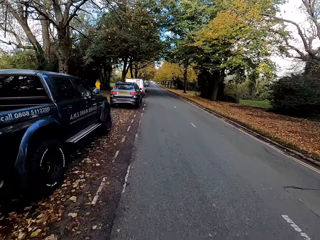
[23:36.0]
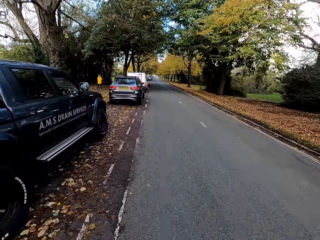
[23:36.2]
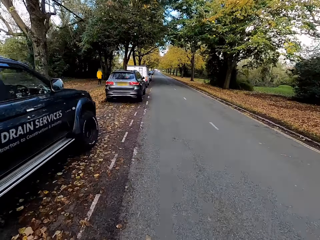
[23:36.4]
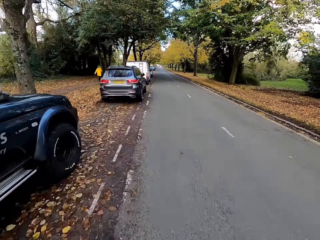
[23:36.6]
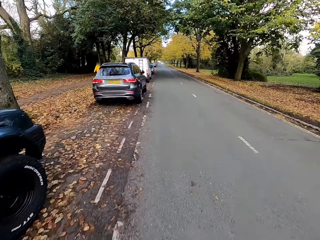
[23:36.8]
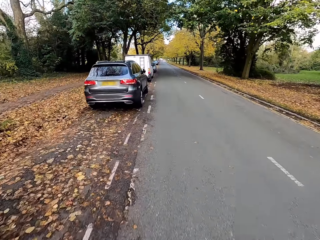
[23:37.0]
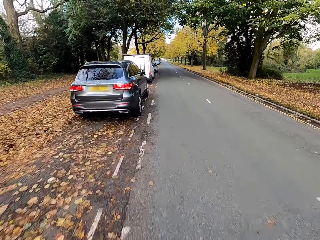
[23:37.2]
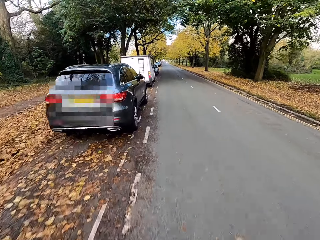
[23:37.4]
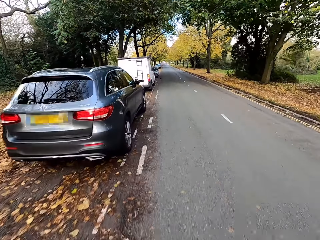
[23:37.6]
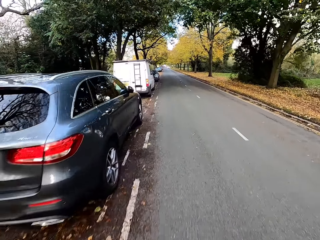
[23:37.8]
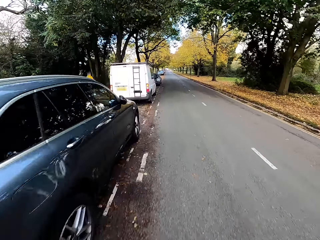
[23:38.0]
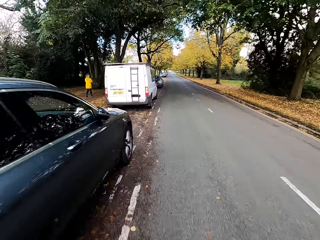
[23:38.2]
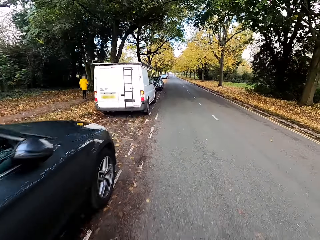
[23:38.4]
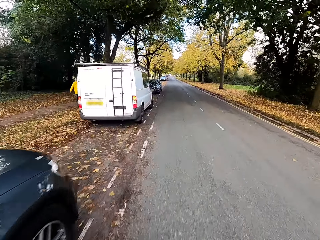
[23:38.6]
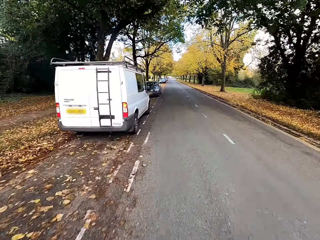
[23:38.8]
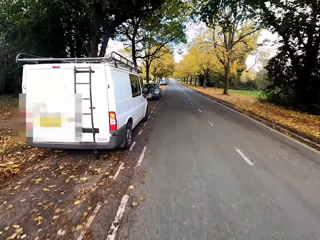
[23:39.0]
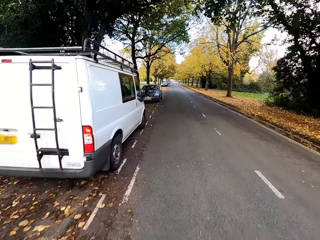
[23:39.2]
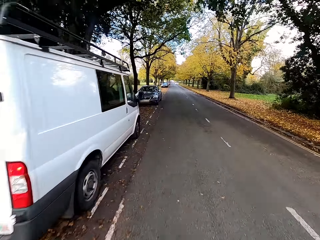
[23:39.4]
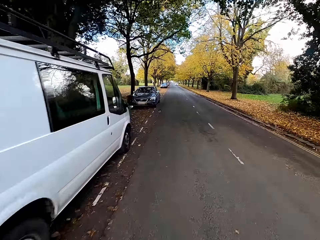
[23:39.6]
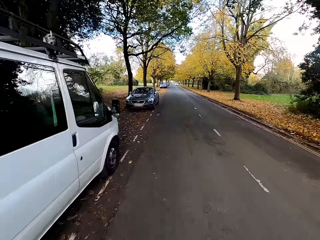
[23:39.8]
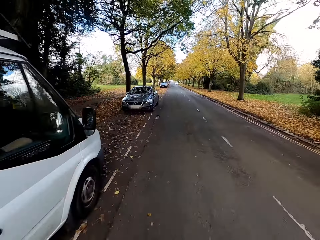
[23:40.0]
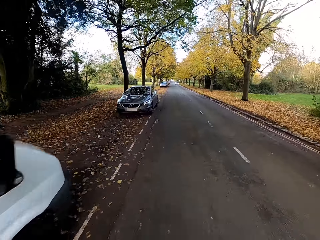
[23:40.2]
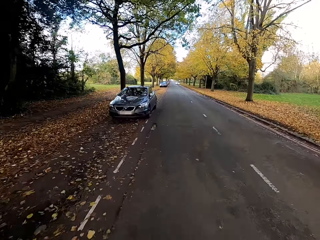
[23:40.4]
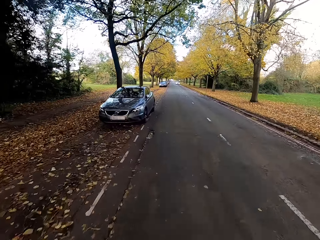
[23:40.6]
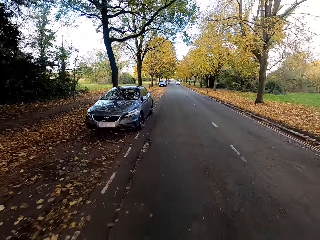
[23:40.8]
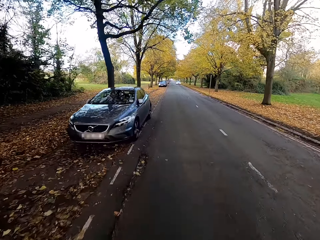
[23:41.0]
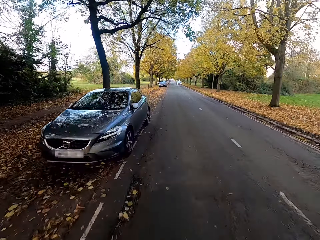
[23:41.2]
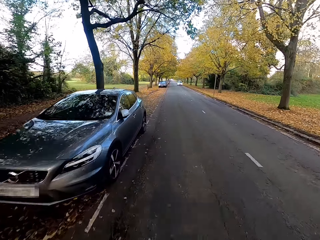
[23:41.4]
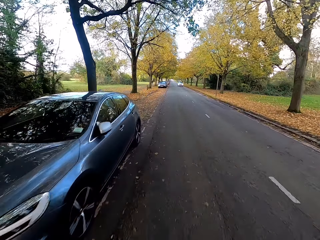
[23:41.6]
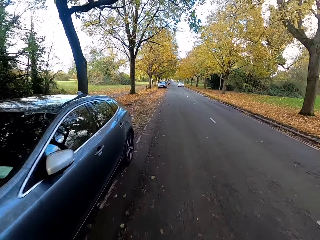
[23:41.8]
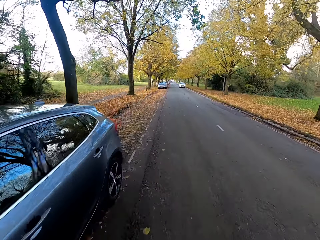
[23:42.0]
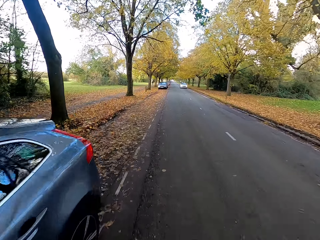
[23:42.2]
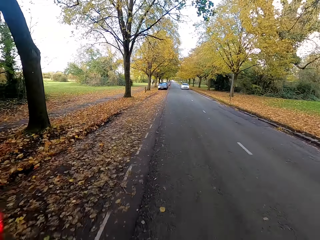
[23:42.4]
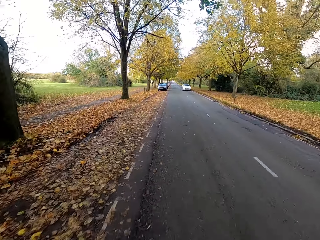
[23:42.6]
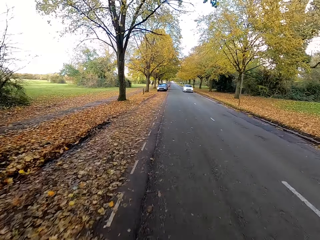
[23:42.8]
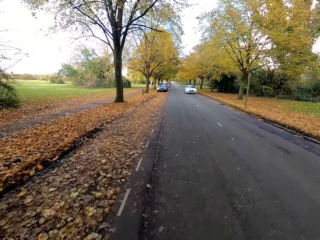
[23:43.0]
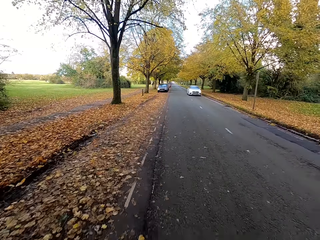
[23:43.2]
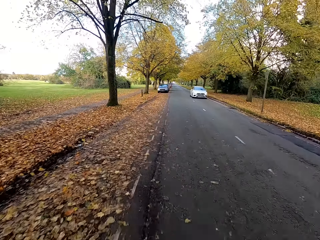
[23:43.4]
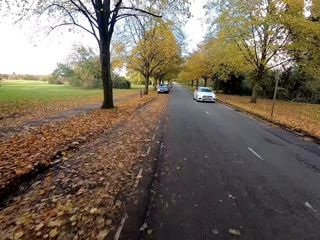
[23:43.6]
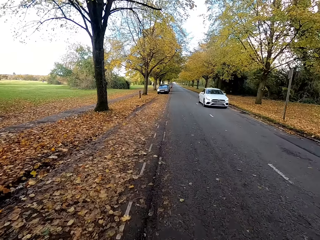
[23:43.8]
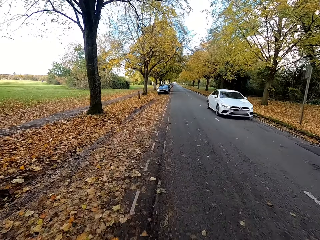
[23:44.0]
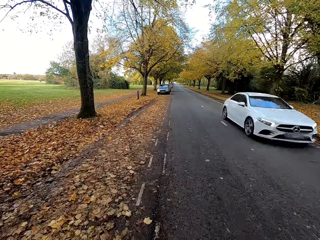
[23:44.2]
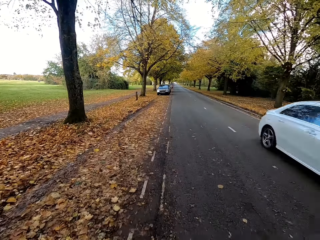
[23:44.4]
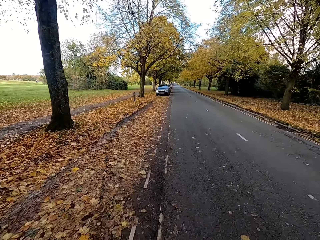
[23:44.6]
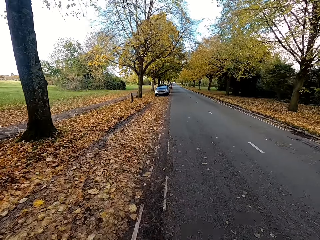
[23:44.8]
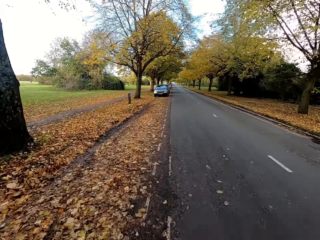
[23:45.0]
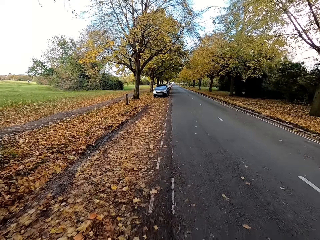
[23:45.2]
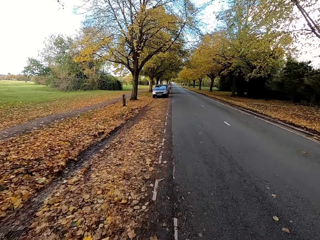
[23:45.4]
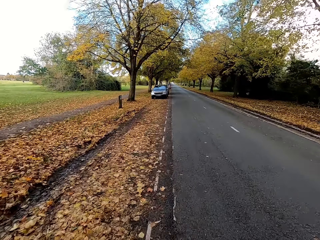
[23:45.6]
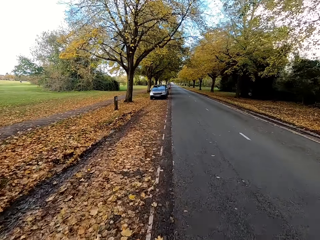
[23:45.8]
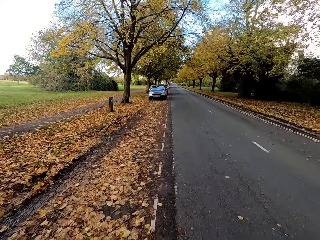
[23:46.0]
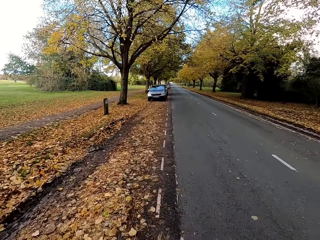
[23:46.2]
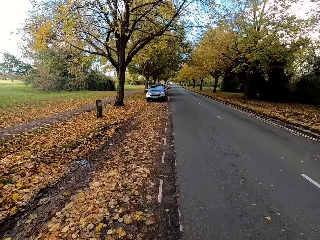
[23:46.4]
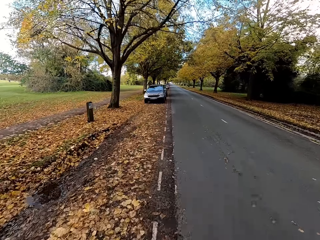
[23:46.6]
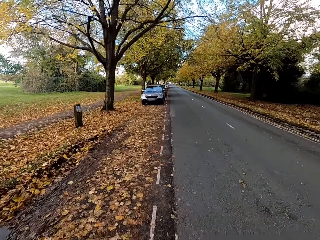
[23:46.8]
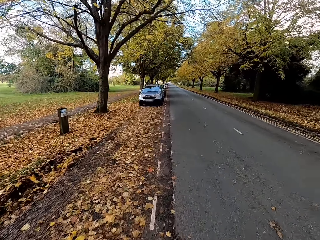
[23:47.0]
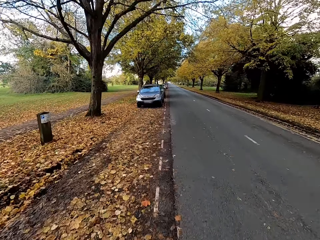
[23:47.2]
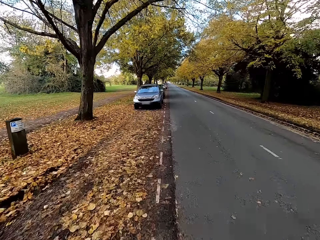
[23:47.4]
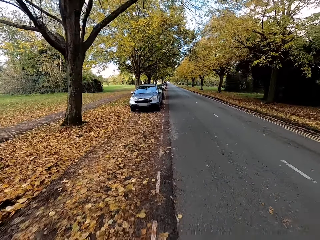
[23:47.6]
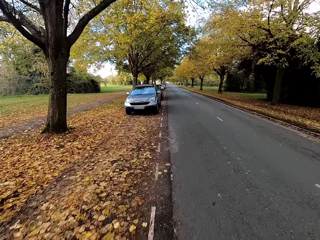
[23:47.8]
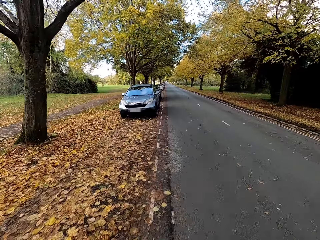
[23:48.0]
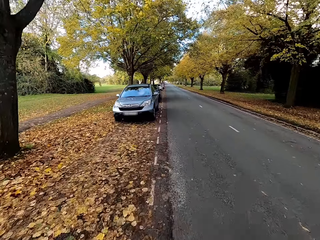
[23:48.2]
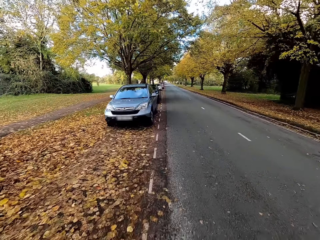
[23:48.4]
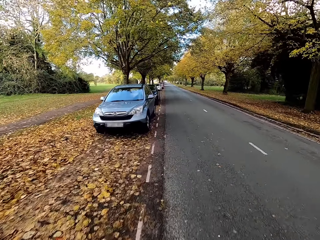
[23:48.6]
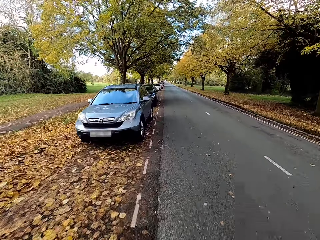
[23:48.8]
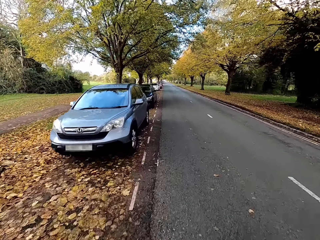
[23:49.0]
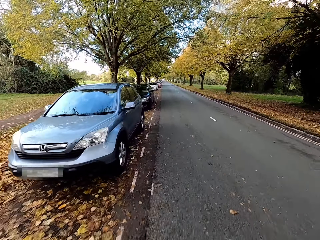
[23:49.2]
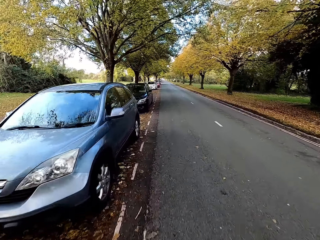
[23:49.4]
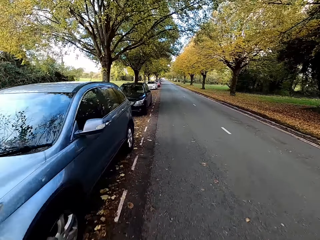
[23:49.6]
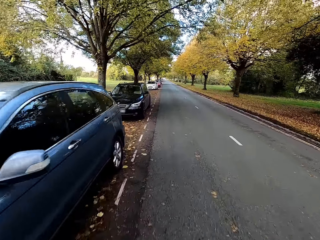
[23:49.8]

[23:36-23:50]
A white car drives past the camera wearer.

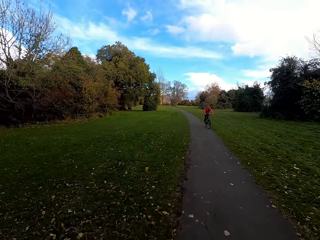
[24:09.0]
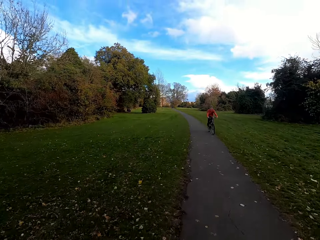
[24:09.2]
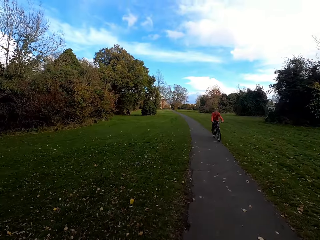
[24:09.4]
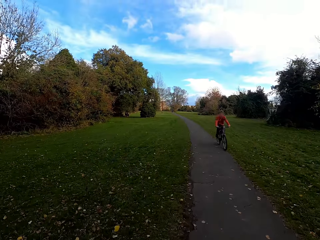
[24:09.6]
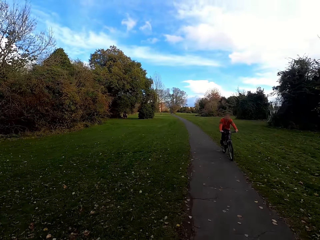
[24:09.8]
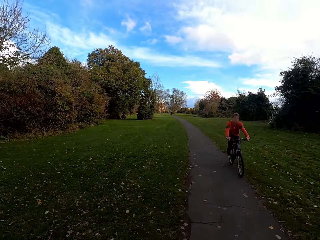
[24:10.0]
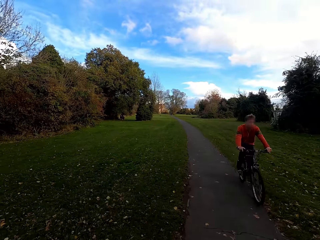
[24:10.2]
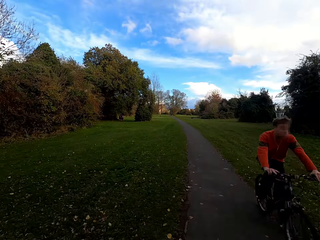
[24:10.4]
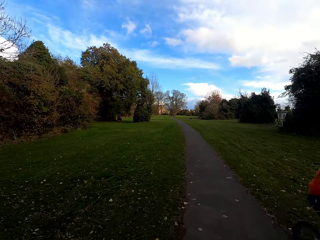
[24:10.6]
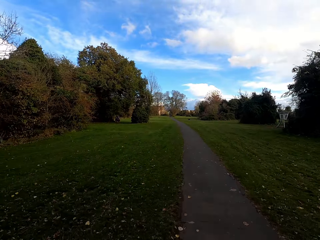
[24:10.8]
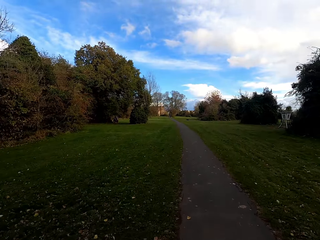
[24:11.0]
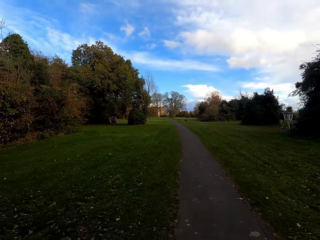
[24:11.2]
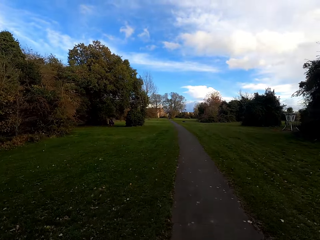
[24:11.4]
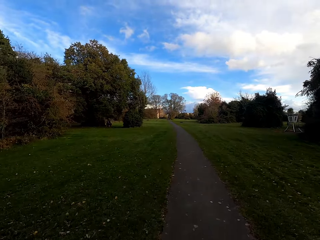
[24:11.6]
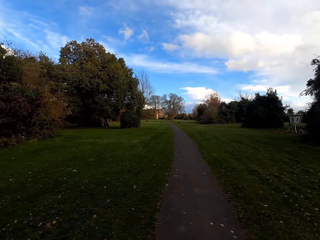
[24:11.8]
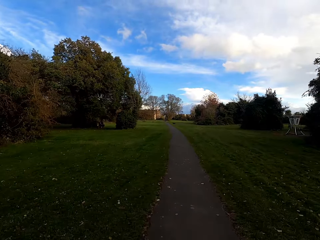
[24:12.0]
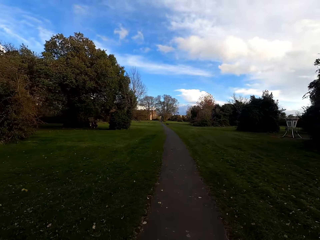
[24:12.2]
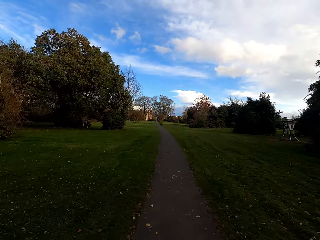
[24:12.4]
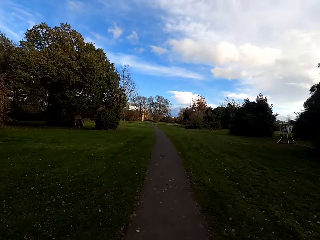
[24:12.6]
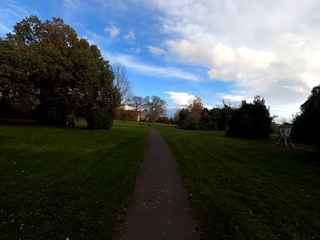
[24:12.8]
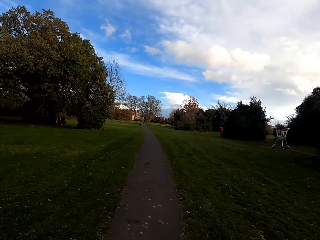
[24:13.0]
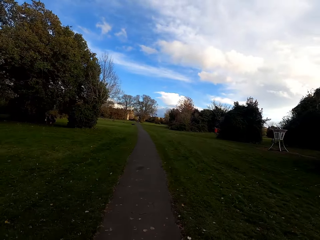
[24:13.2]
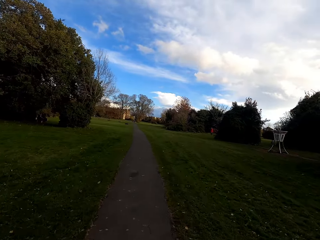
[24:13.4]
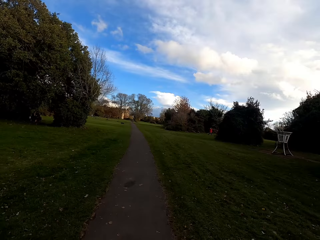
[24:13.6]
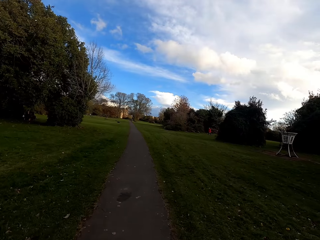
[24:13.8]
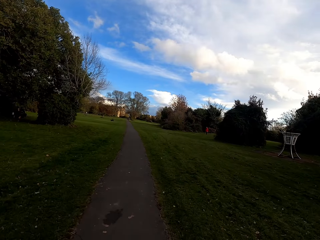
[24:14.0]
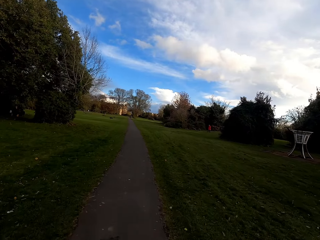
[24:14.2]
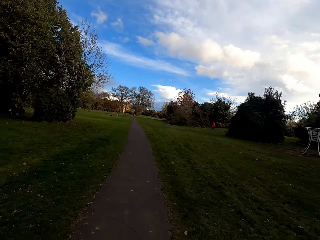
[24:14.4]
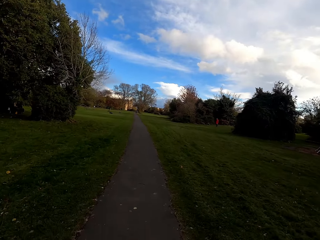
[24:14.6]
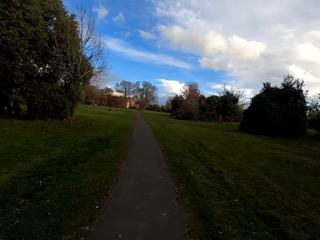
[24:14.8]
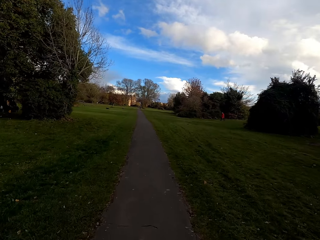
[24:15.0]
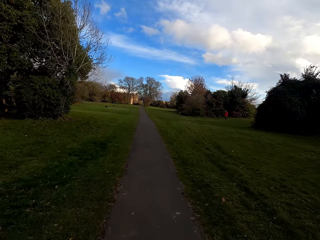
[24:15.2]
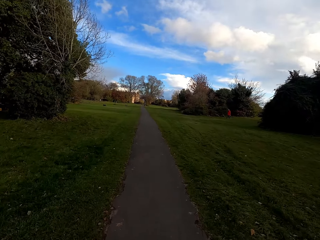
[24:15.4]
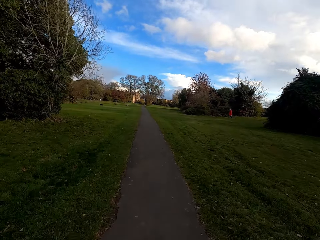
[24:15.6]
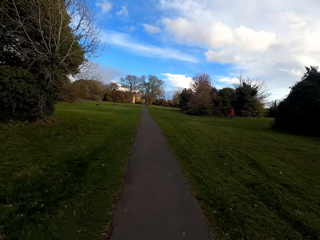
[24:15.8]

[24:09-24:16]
A cyclist rides past the camera wearer.
